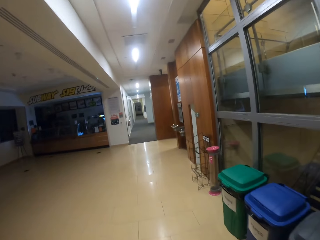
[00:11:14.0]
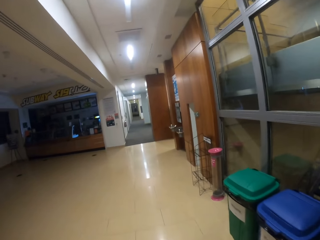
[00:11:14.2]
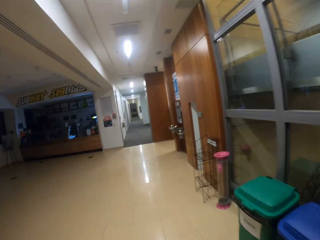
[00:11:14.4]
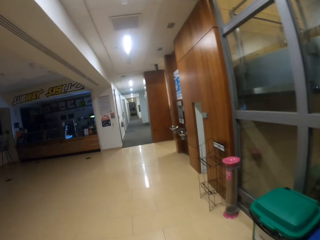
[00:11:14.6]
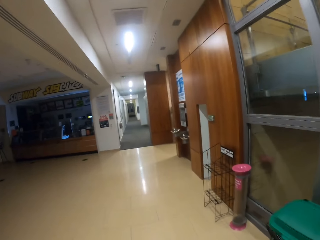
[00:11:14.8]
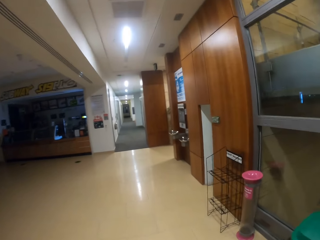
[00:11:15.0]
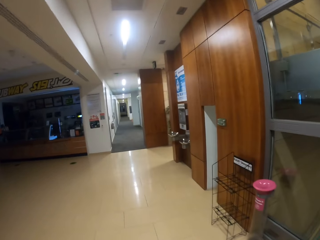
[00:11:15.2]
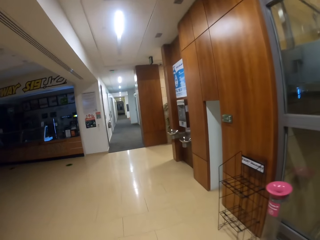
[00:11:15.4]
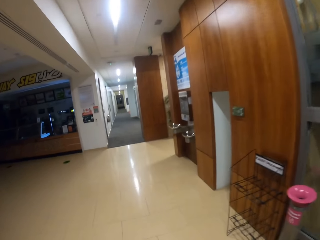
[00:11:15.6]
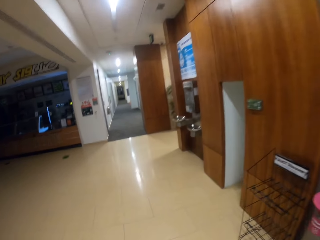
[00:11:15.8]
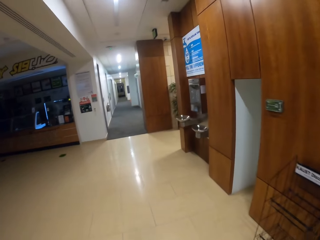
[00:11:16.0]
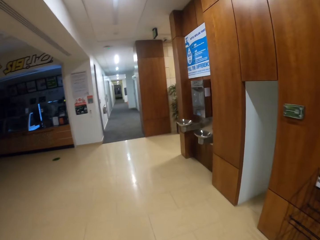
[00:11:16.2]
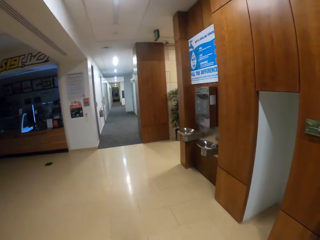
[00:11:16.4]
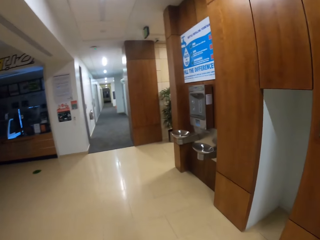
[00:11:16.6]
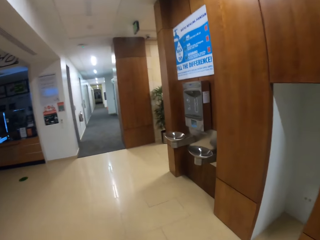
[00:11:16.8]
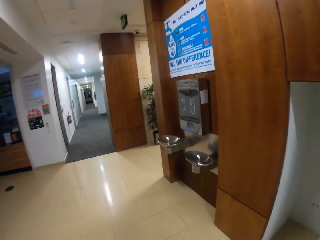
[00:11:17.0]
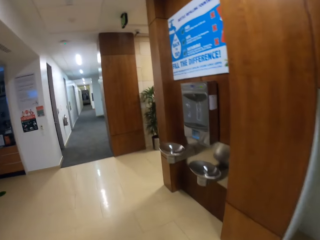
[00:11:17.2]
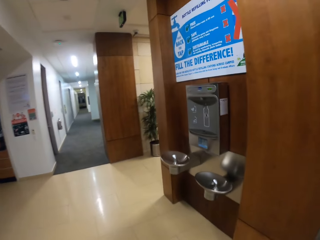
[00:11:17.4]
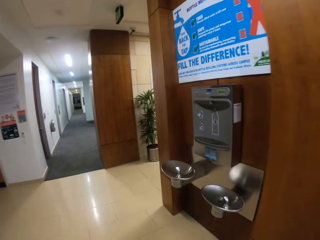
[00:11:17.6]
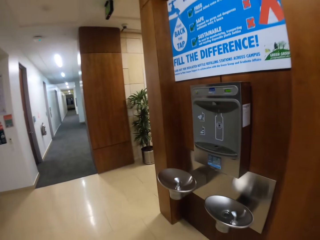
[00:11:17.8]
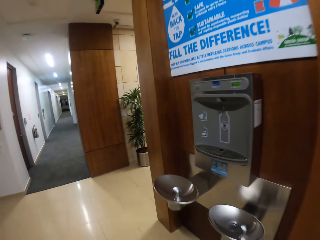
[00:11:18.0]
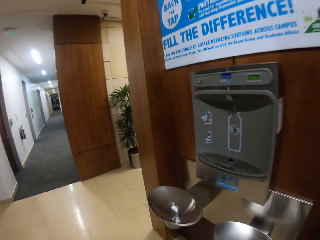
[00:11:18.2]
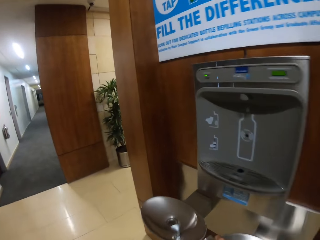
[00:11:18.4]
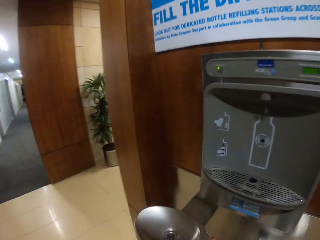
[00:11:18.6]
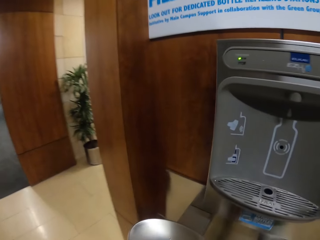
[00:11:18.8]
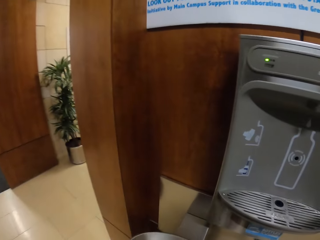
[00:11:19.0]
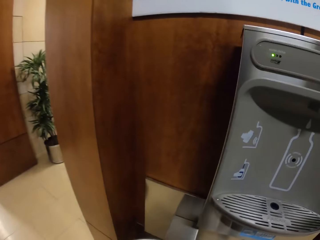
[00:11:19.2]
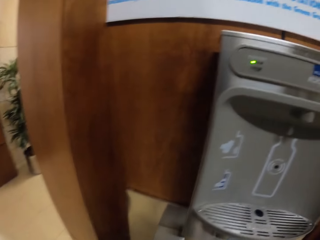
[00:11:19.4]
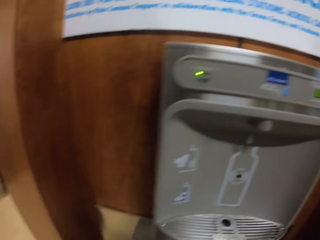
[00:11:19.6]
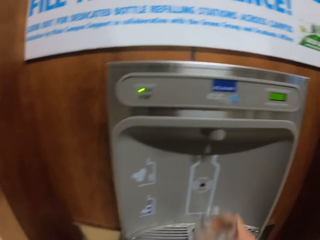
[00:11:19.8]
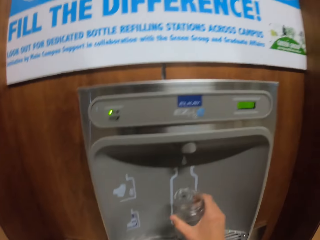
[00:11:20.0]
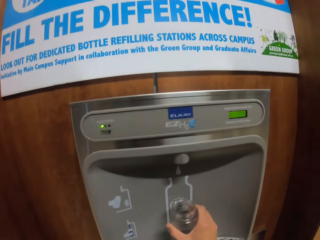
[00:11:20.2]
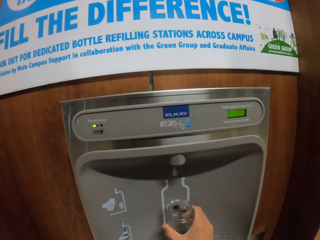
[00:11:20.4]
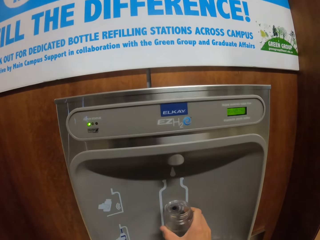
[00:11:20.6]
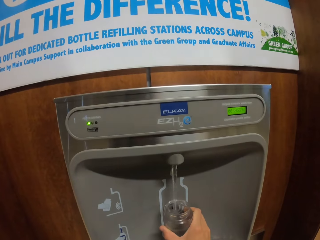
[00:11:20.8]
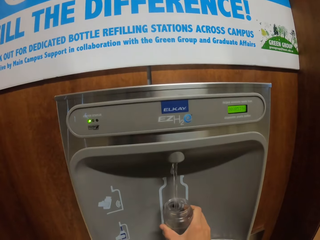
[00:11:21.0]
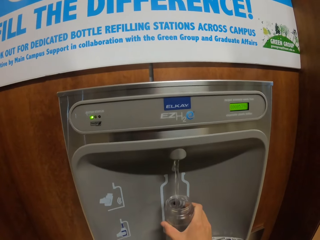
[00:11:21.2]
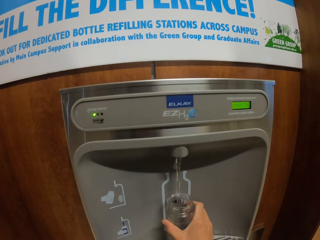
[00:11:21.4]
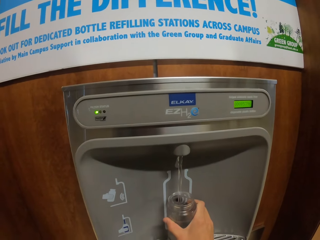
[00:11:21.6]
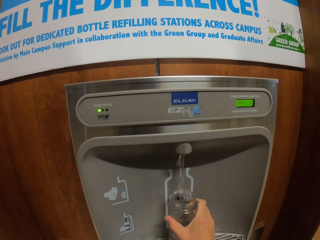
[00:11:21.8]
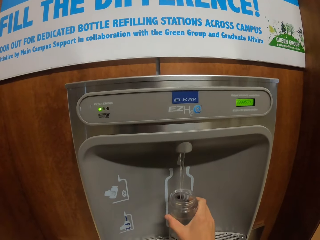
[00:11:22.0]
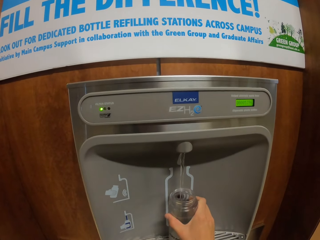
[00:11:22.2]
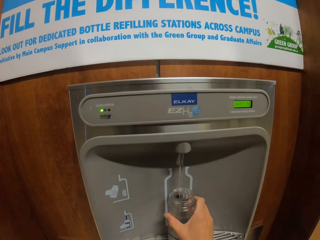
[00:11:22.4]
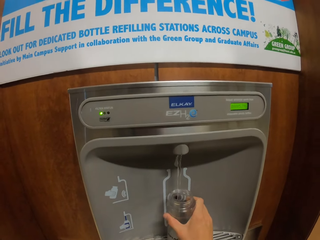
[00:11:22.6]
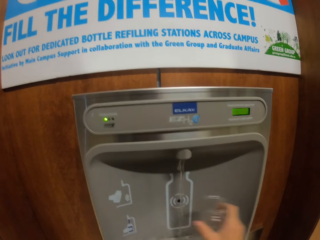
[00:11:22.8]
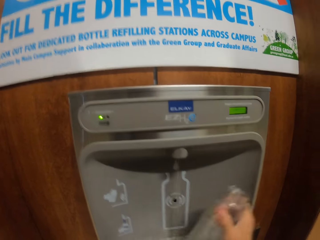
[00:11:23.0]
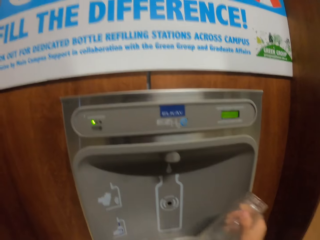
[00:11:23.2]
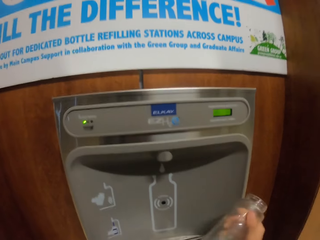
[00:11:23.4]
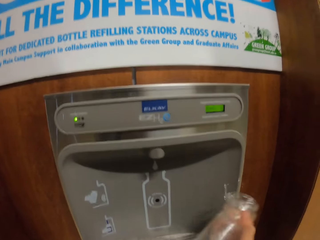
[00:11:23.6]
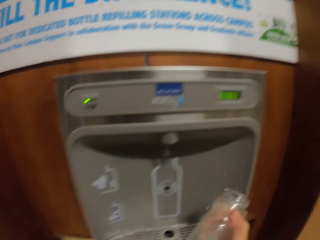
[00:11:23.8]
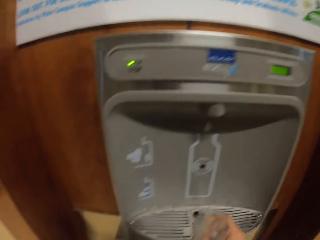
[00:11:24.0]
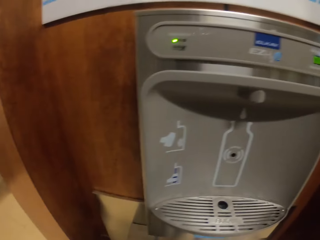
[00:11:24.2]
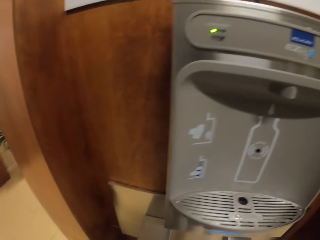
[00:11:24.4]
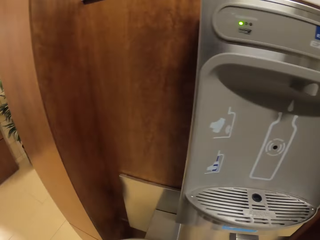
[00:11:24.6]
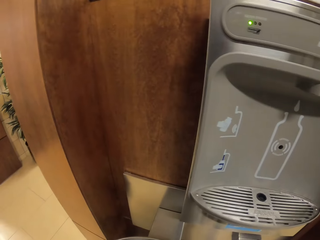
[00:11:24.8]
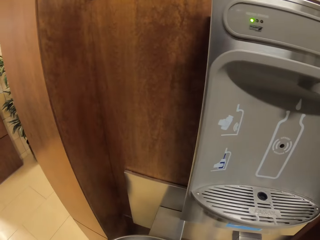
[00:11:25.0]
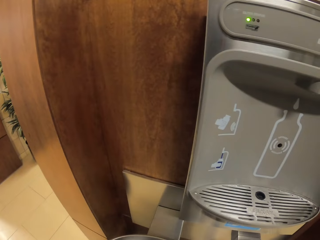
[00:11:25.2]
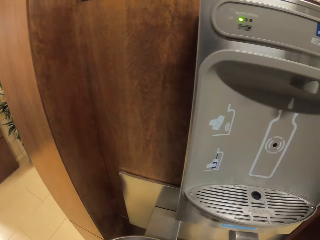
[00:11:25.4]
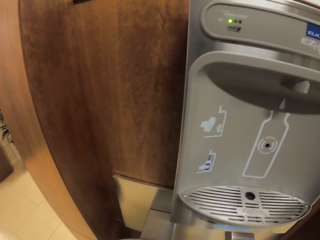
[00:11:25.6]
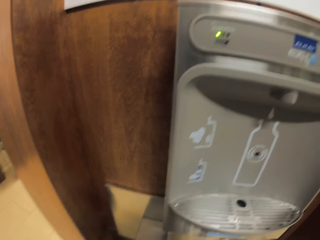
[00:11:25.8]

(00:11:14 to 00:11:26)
The camera wearer fetches water from the water dispenser. They put a water bottle under the dispenser tap. They shake the water bottle with the water inside. They pour the water in the water bottle.

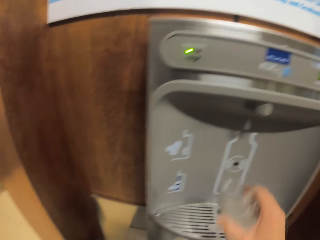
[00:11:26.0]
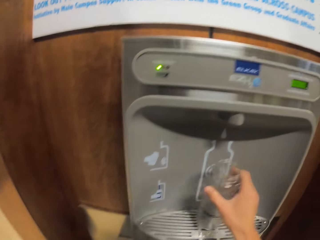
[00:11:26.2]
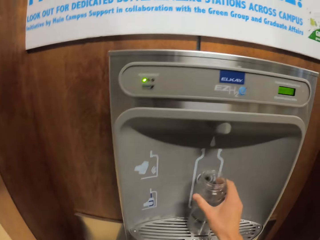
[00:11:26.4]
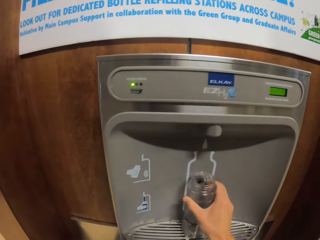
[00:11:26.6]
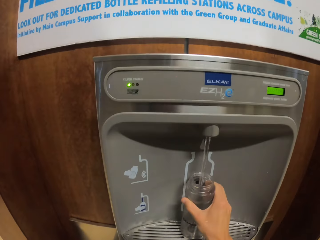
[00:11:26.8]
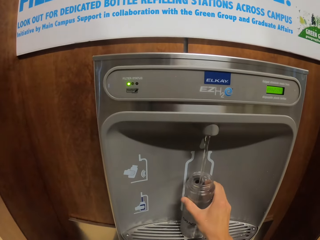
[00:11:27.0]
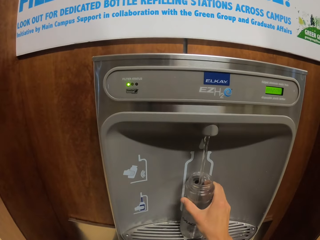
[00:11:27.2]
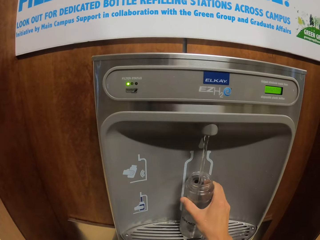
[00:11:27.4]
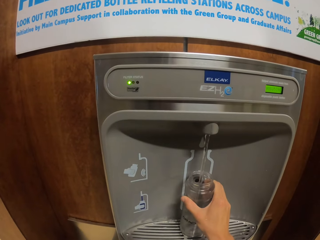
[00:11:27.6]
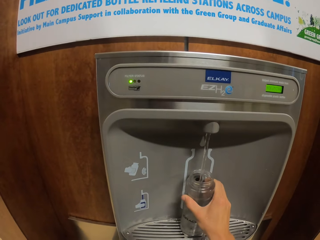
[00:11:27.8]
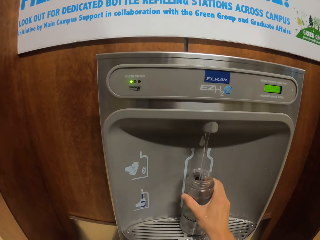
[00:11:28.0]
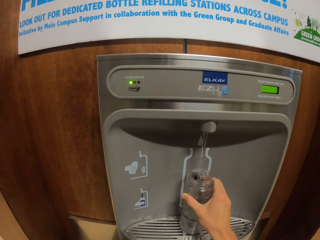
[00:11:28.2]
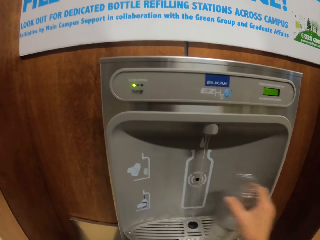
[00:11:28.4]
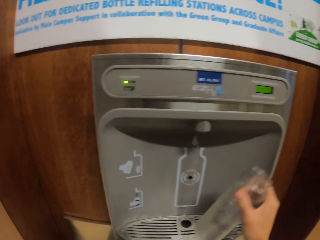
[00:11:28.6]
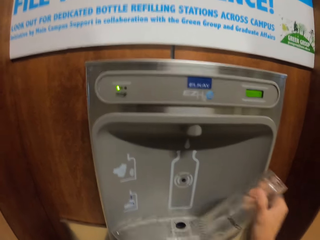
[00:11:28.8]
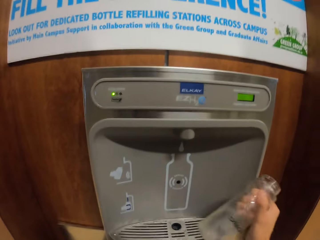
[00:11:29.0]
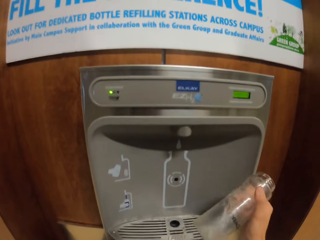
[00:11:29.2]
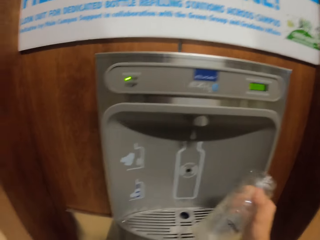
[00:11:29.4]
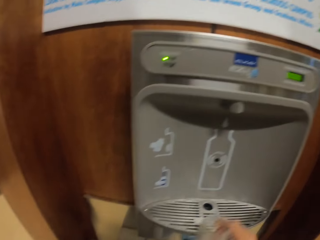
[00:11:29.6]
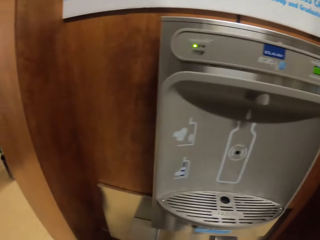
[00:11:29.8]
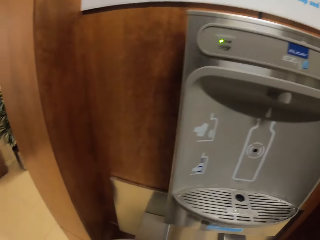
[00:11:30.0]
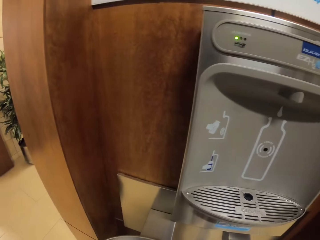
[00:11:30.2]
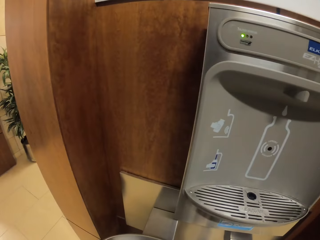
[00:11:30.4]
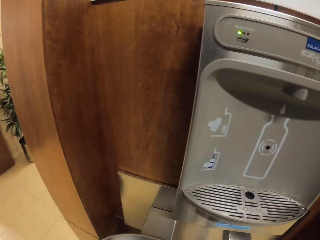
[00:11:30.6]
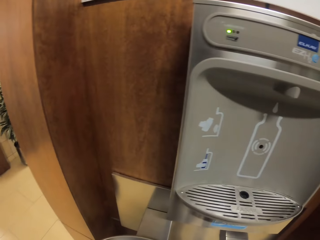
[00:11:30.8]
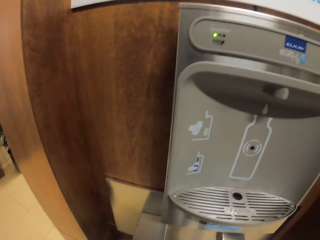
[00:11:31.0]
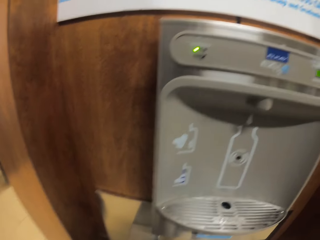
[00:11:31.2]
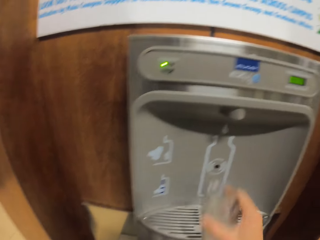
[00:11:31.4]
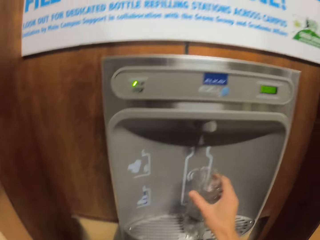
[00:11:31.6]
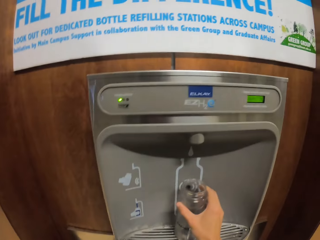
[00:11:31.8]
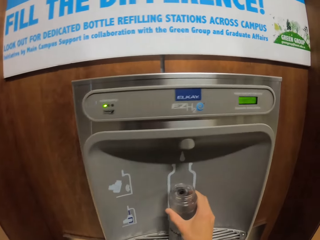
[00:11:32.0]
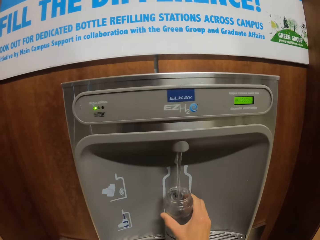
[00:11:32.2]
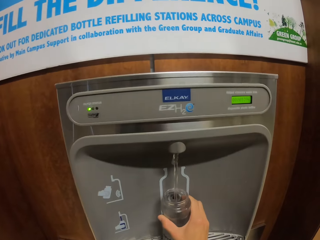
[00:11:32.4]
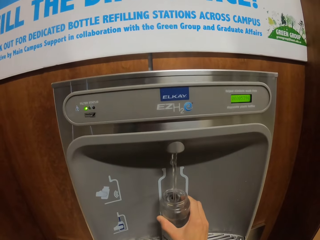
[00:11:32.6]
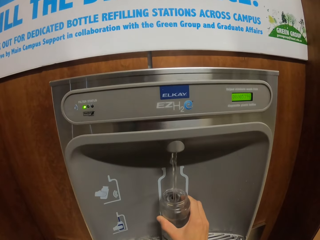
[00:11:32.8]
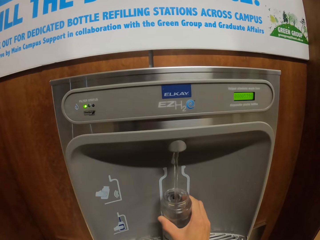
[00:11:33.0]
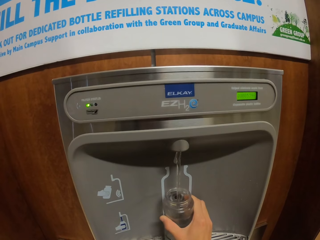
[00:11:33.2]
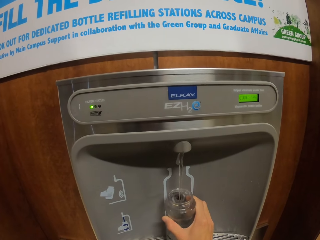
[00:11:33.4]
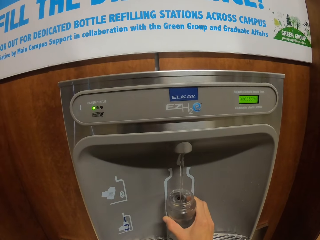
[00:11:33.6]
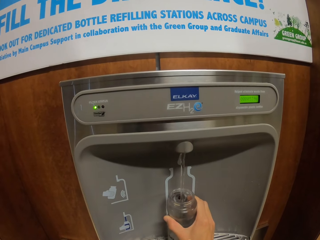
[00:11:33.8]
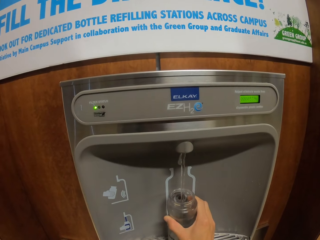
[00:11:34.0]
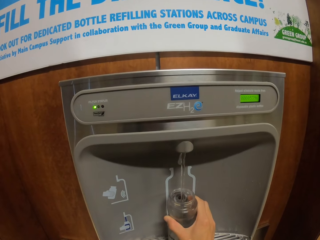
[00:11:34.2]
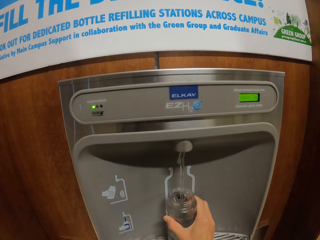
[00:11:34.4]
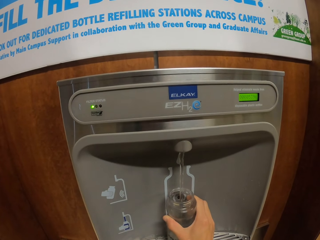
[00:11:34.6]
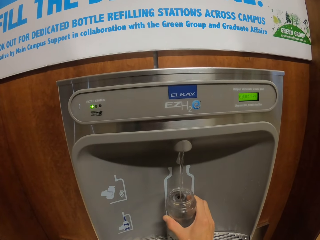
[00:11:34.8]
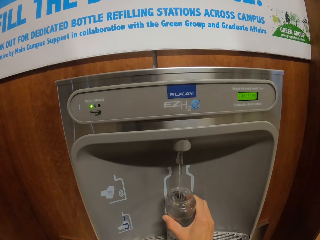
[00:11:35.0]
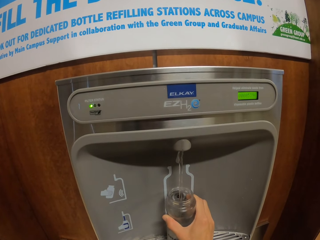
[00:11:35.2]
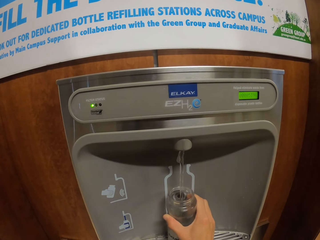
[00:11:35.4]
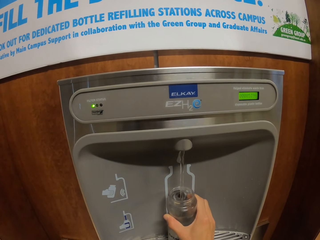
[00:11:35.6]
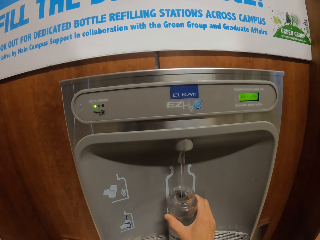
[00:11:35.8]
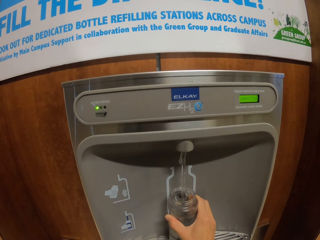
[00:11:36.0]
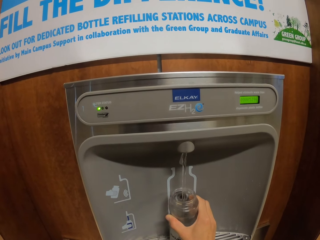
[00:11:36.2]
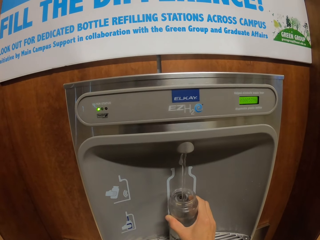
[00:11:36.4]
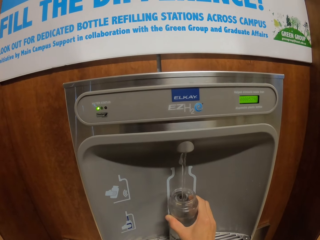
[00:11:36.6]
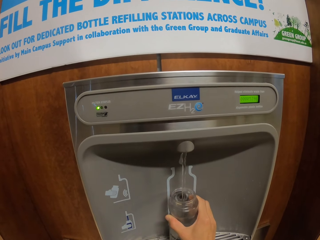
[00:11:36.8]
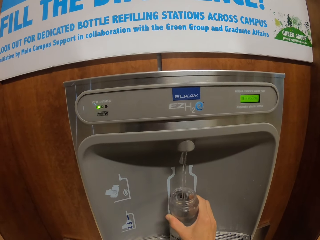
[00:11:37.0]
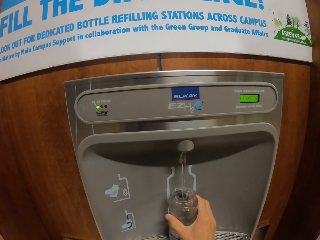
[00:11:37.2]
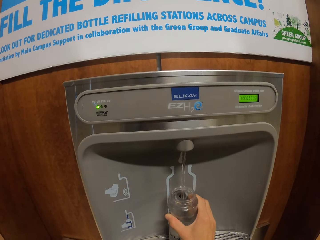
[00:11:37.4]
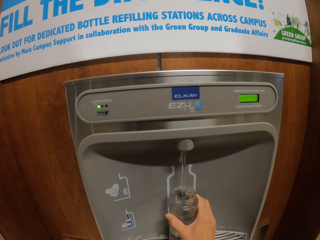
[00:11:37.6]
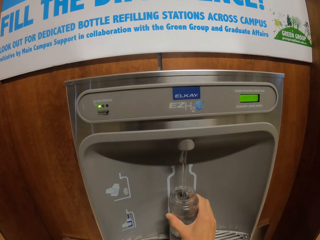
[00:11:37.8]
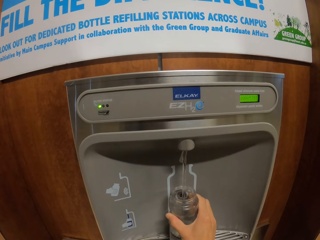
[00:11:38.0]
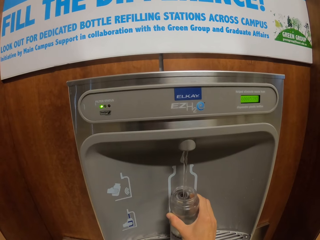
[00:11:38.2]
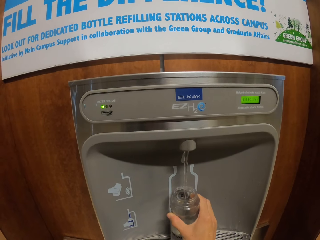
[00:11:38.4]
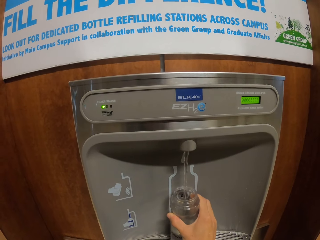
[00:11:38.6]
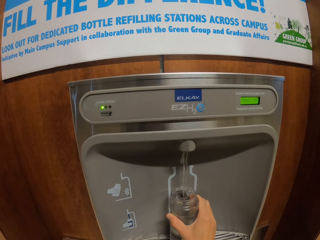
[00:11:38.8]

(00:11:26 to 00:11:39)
The camera wearer puts the water bottle under the dispenser tap. They fetch water from the water dispenser. They shake the water bottle with the water inside. They pour the water in the water bottle. They fetch water from the water dispenser. They put the water bottle under the dispenser tap.
